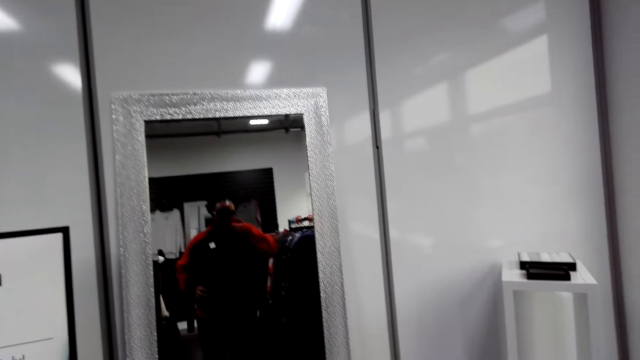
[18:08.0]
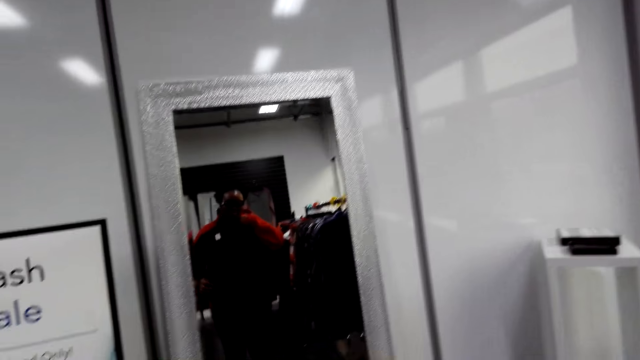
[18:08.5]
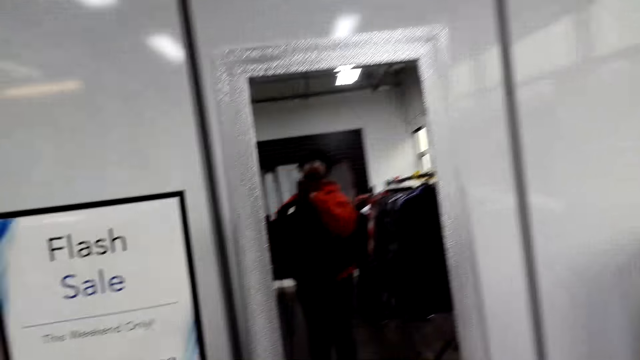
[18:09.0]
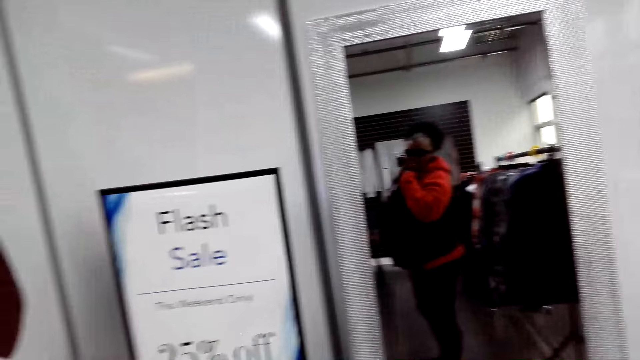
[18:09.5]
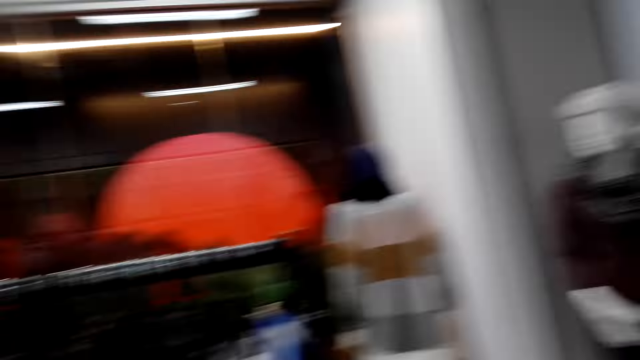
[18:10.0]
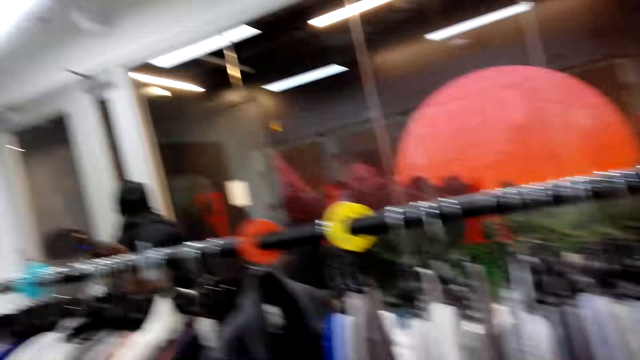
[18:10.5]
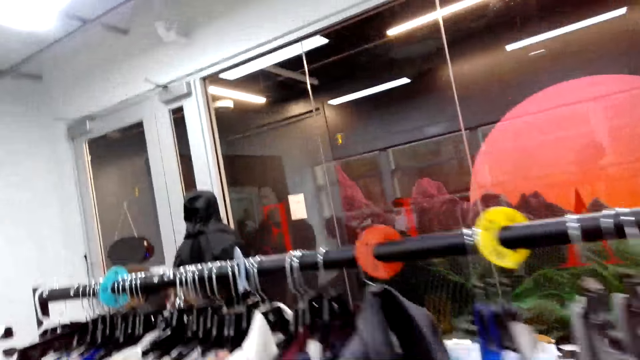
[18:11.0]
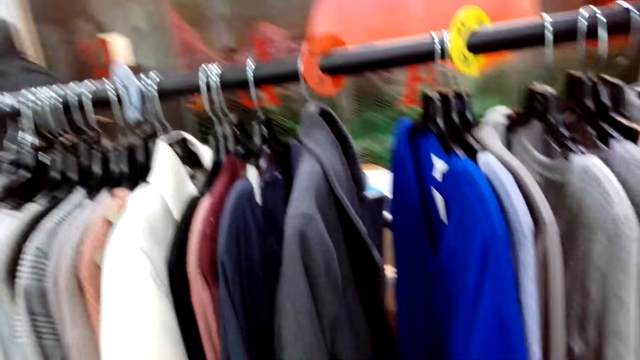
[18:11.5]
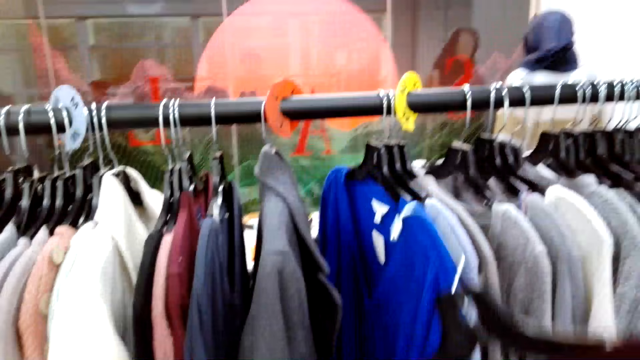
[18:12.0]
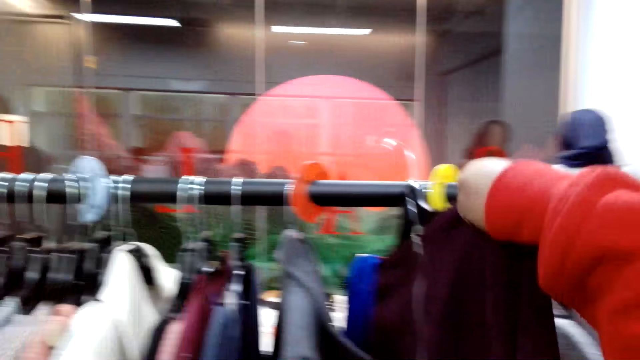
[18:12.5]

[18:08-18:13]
The camera wearer puts the cloth back.

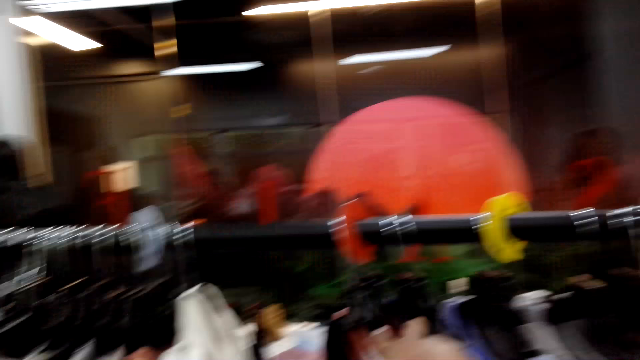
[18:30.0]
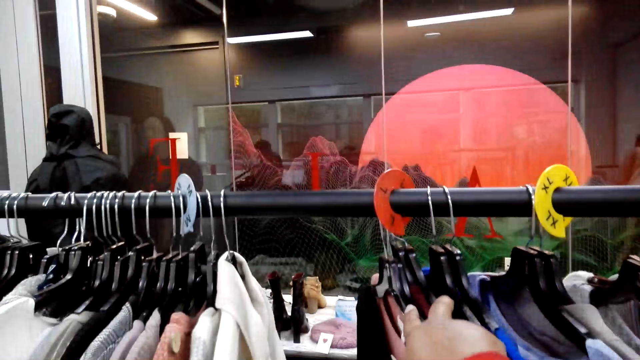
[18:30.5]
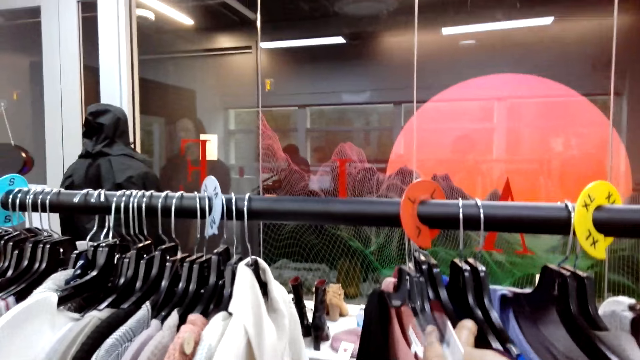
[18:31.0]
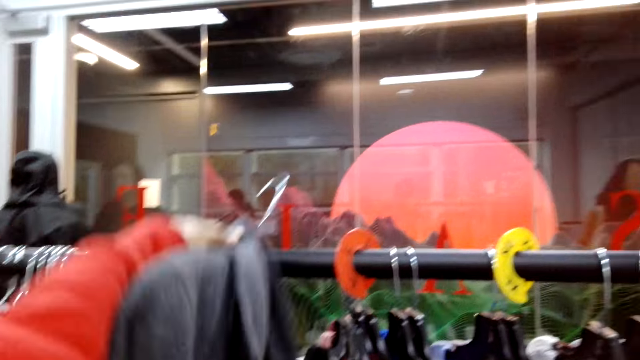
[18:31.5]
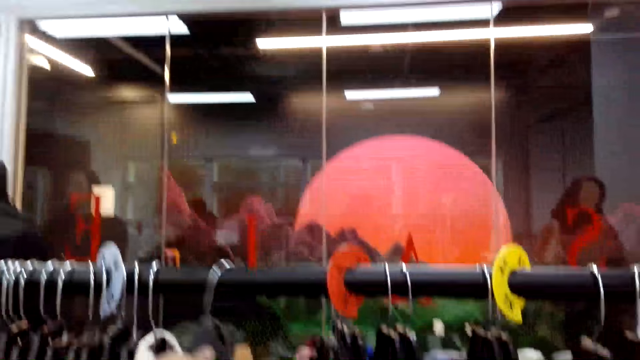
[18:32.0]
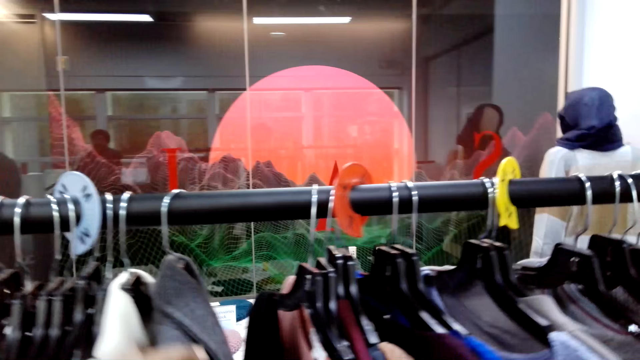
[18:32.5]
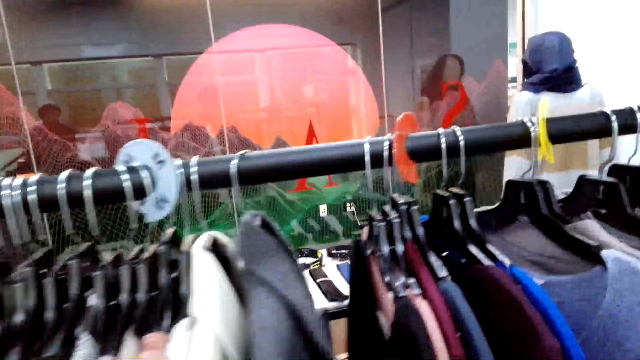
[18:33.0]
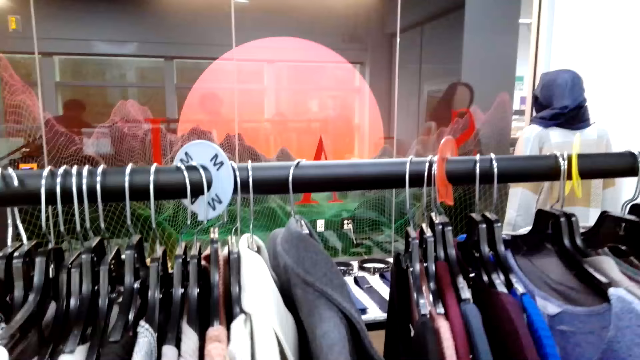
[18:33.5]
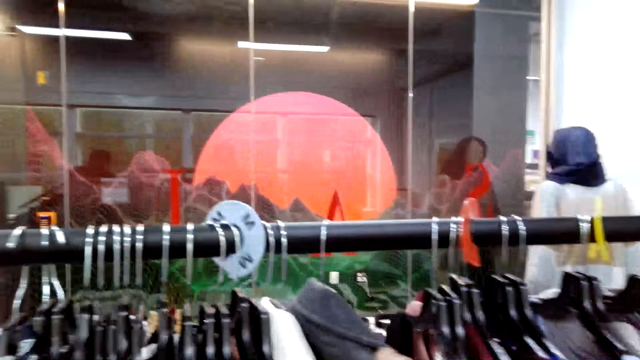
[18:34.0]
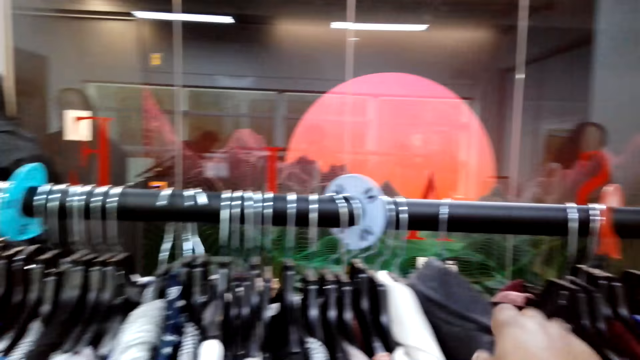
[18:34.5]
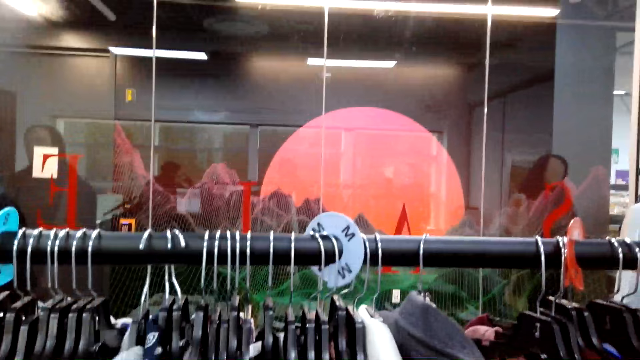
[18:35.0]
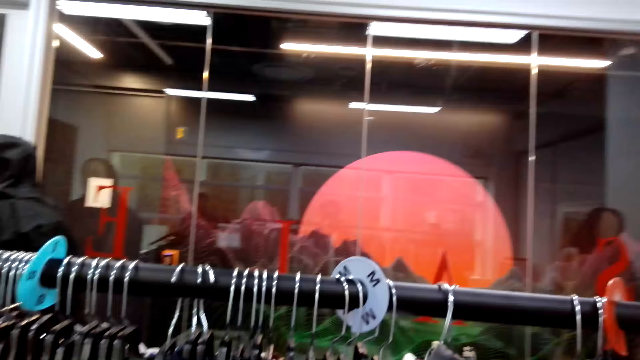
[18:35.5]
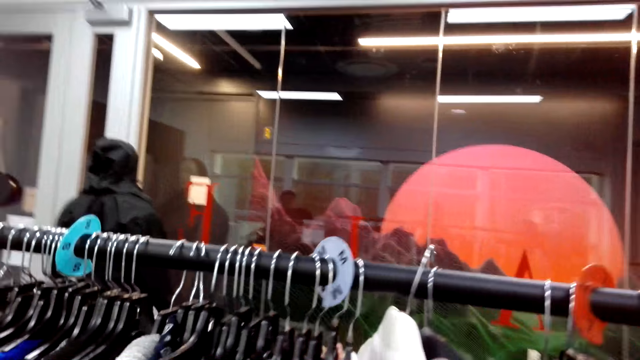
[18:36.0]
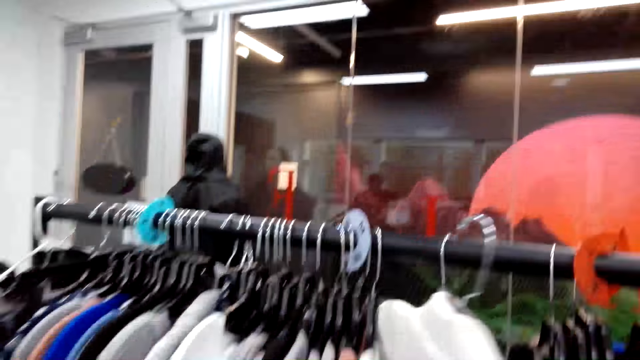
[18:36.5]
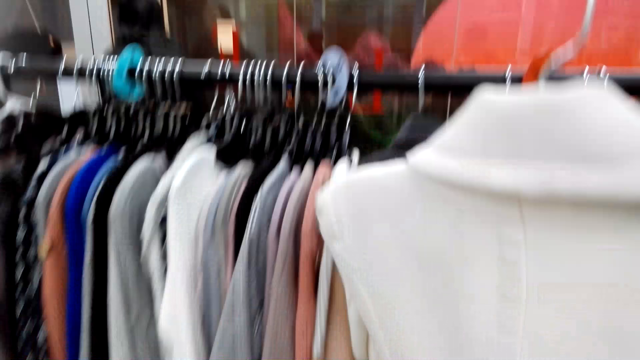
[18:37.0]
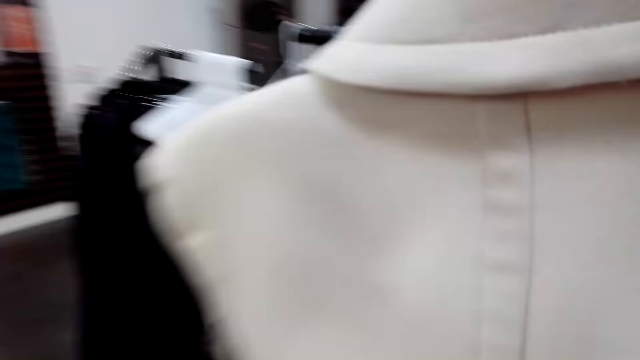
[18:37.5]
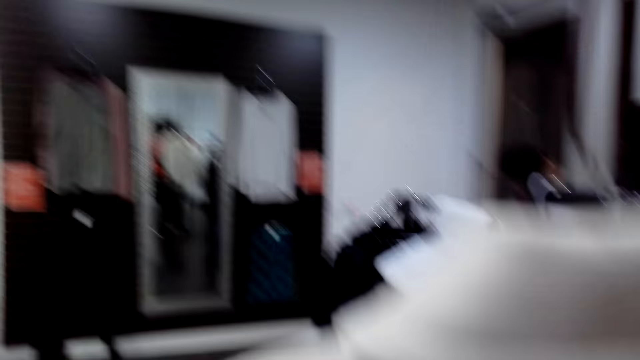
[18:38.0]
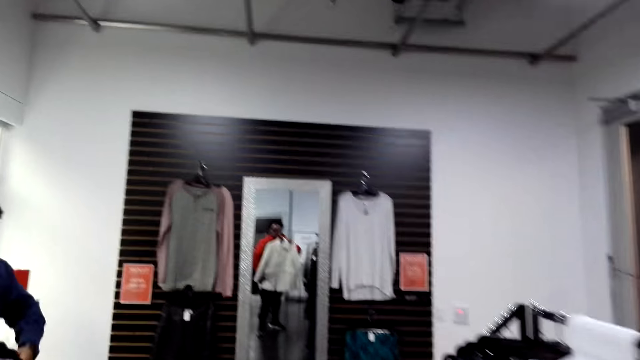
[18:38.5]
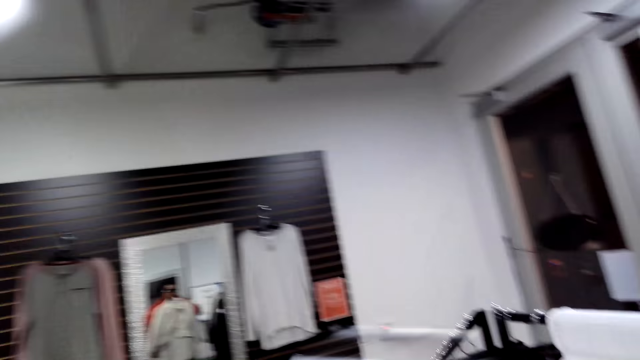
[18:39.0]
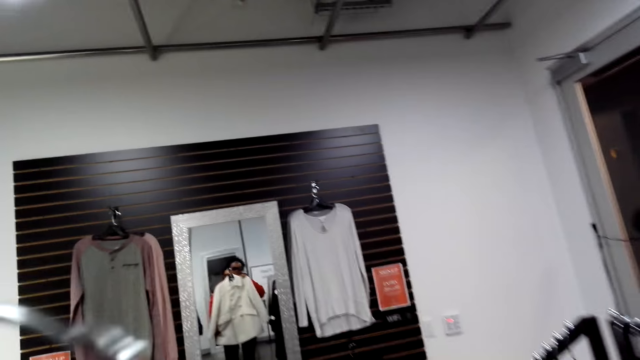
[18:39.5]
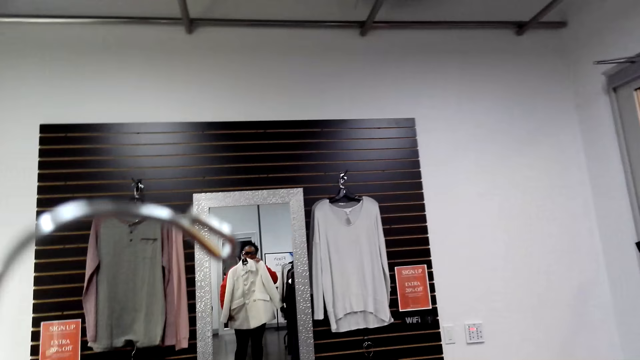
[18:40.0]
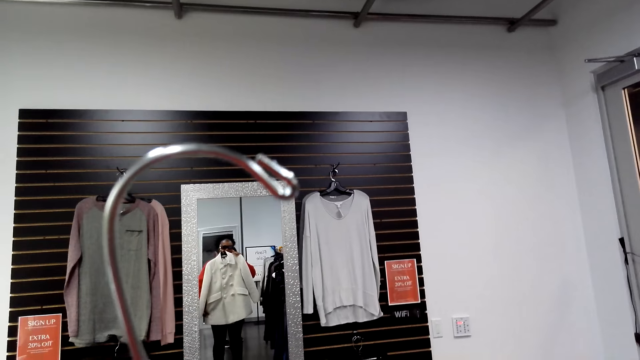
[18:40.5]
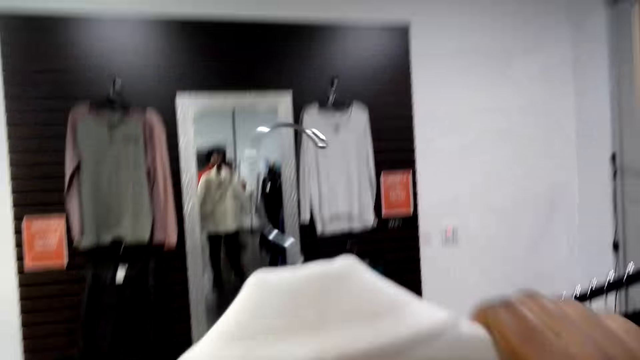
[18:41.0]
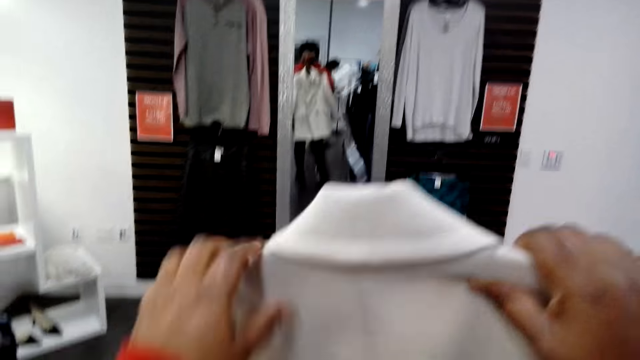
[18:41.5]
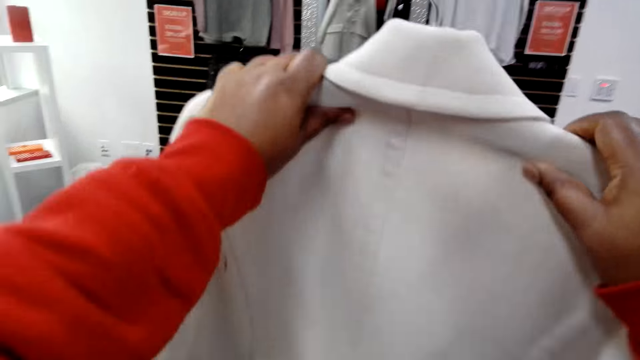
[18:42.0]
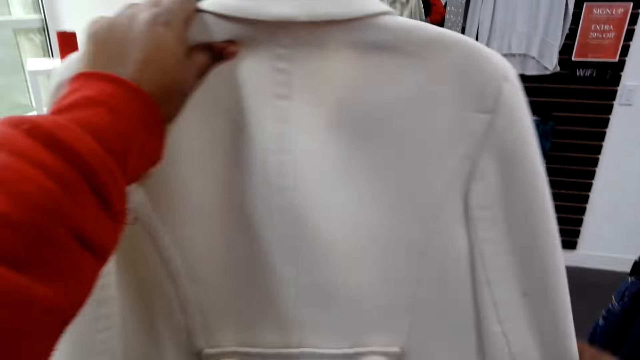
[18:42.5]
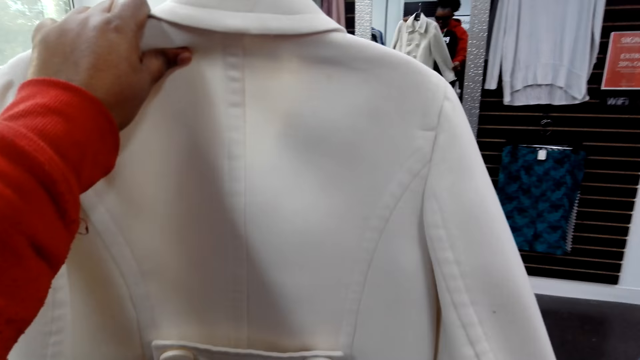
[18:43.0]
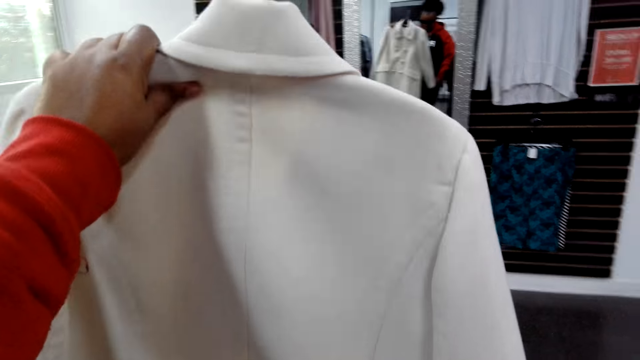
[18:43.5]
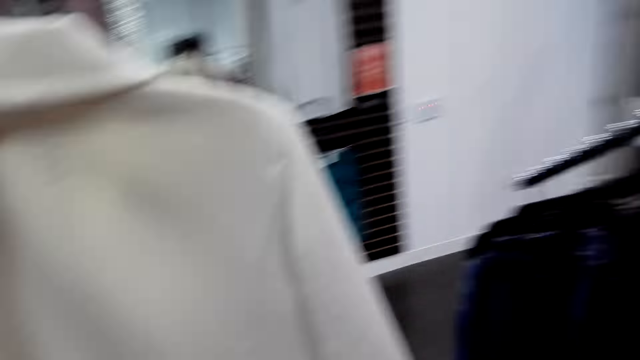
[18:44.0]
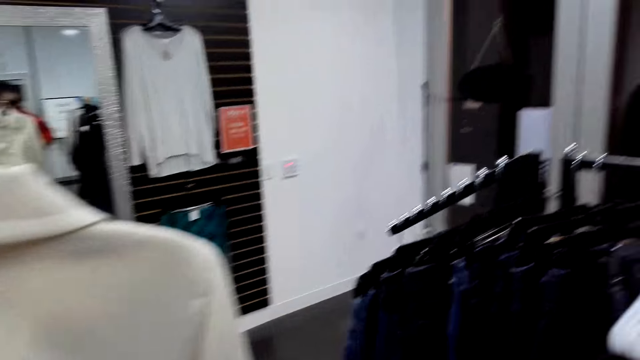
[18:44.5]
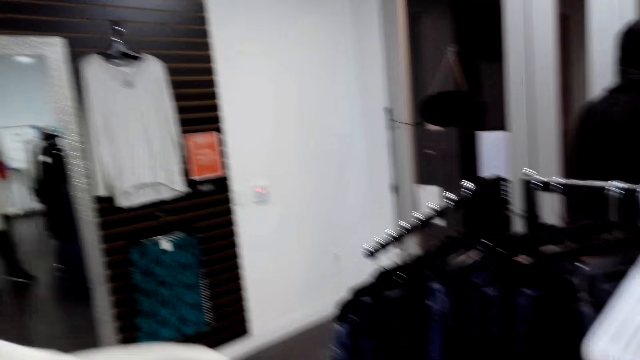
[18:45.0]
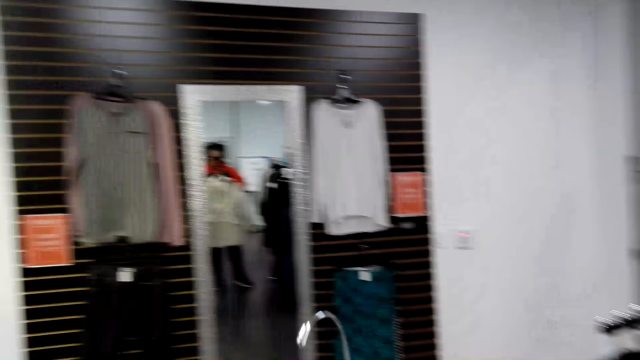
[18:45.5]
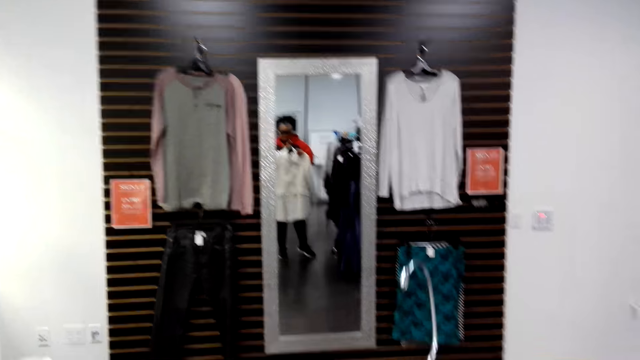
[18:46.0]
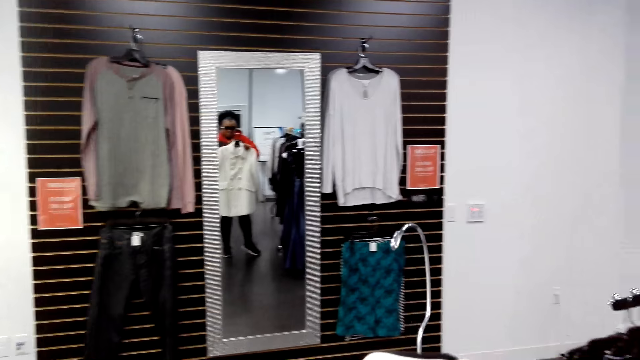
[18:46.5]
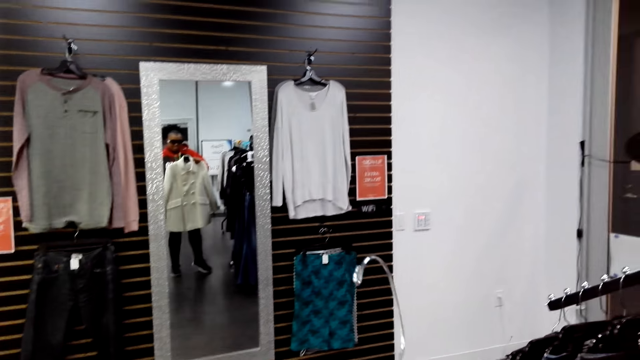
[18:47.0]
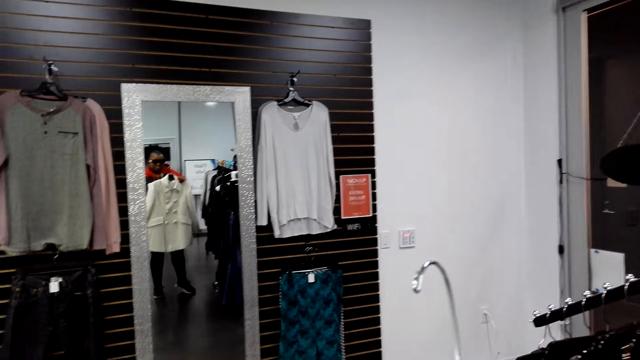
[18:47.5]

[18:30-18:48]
The camera wearer puts the coat or cloth back to the display. She picks up a coat from the display. She looks at the cloth. She walks towards the mirror. She looks at herself in the mirror. She holds the coat with the left hand. She looks at the cloth.
